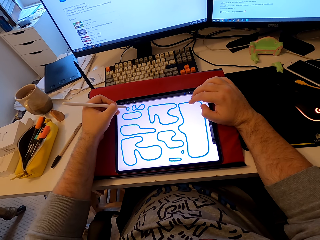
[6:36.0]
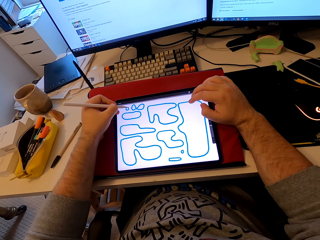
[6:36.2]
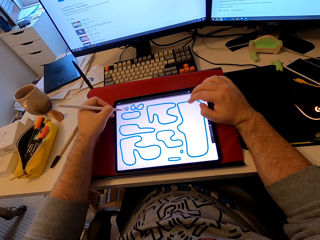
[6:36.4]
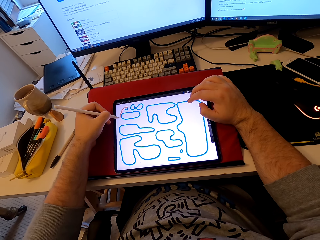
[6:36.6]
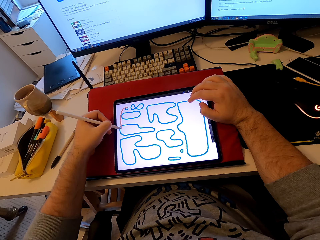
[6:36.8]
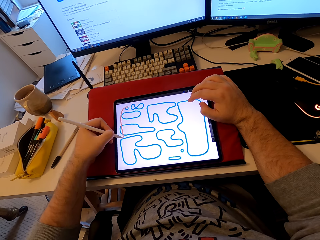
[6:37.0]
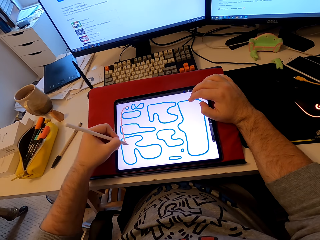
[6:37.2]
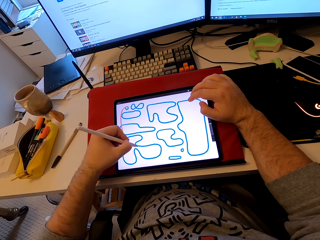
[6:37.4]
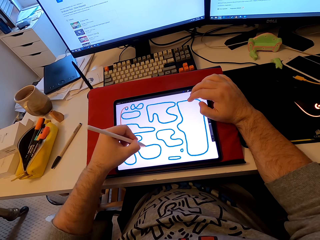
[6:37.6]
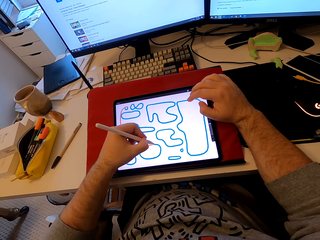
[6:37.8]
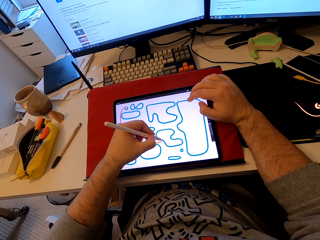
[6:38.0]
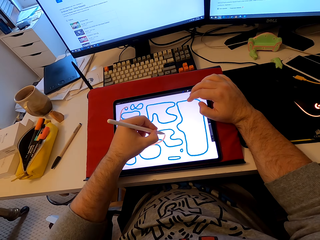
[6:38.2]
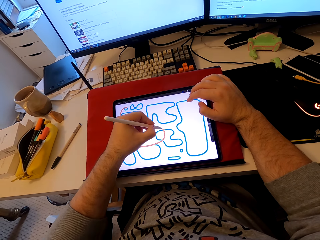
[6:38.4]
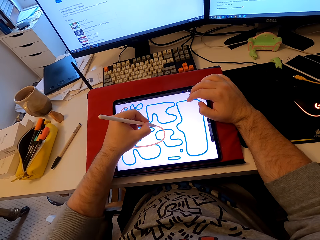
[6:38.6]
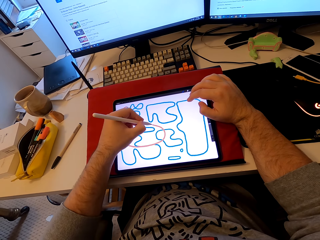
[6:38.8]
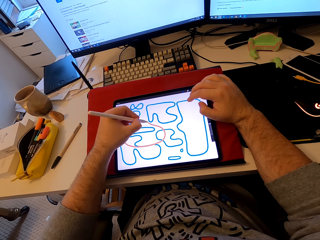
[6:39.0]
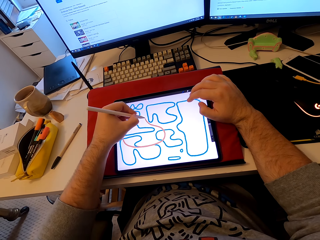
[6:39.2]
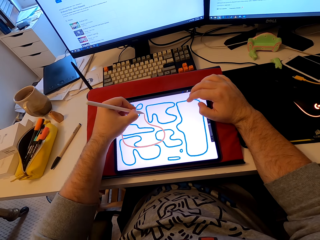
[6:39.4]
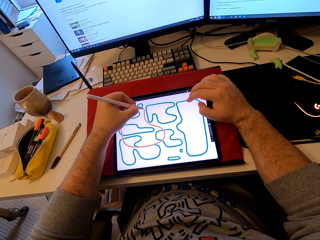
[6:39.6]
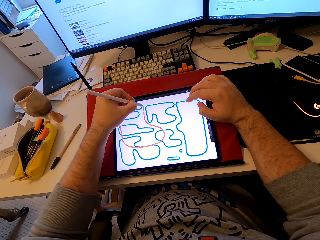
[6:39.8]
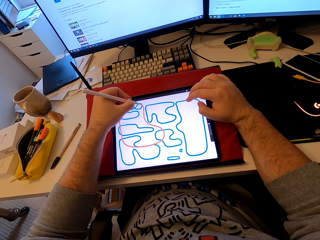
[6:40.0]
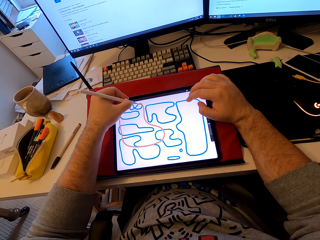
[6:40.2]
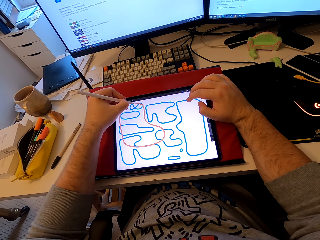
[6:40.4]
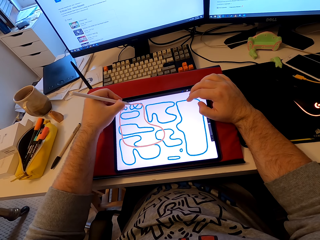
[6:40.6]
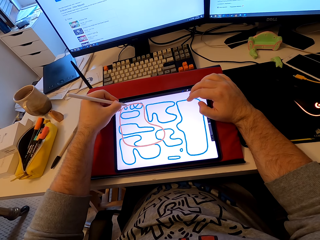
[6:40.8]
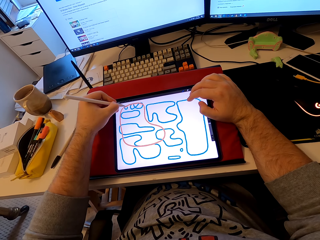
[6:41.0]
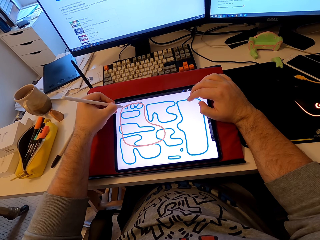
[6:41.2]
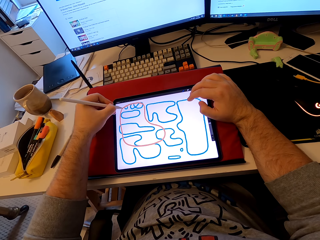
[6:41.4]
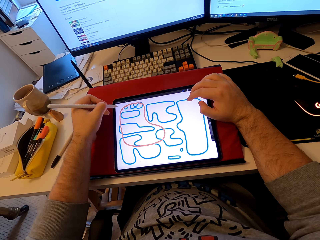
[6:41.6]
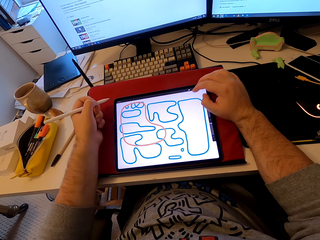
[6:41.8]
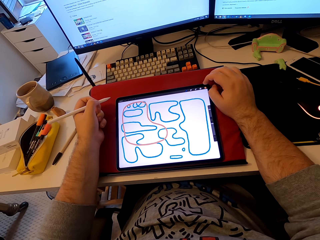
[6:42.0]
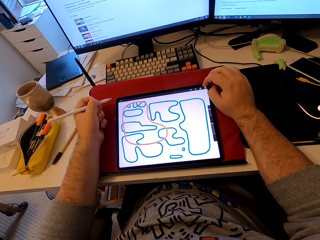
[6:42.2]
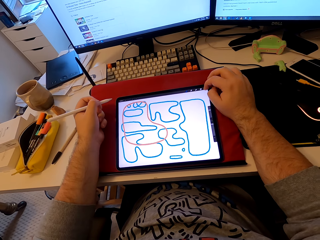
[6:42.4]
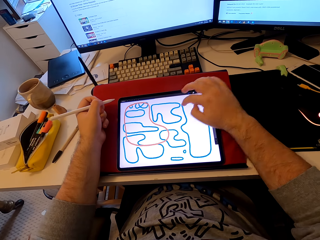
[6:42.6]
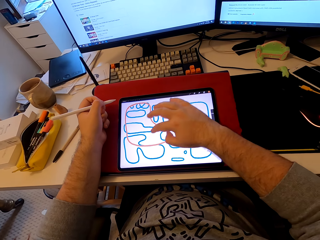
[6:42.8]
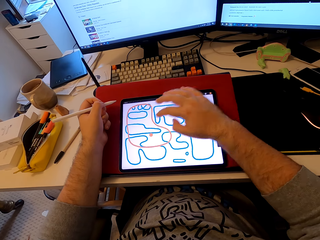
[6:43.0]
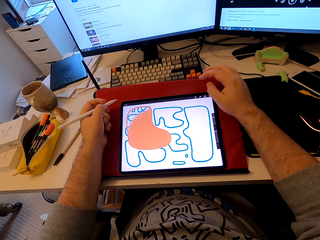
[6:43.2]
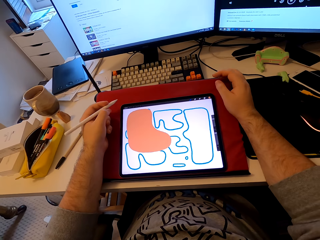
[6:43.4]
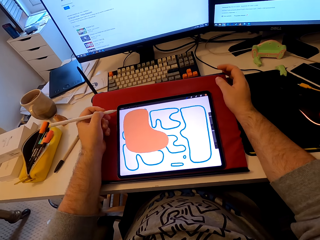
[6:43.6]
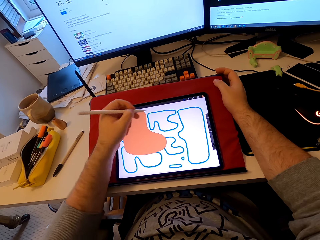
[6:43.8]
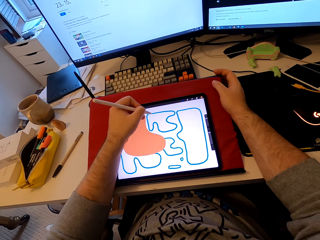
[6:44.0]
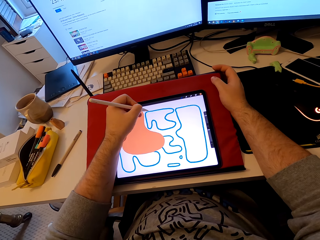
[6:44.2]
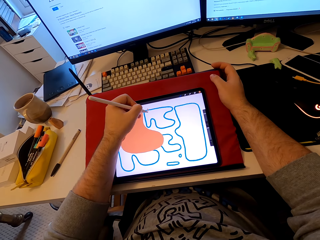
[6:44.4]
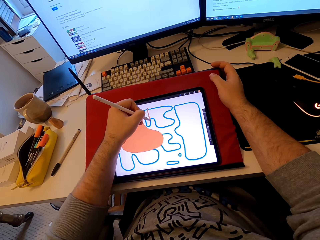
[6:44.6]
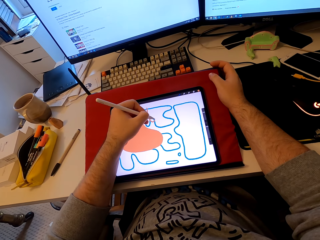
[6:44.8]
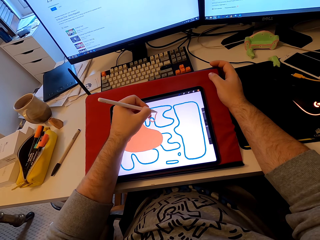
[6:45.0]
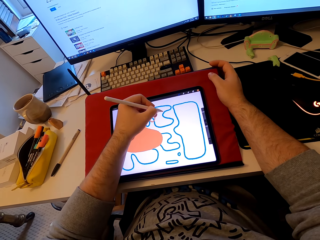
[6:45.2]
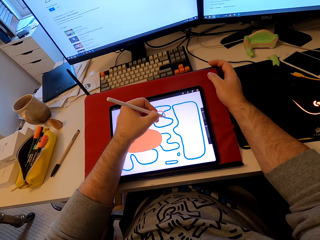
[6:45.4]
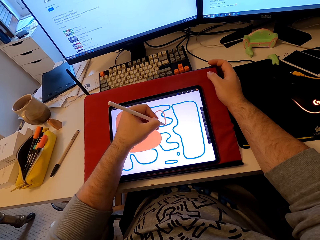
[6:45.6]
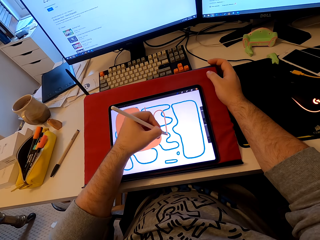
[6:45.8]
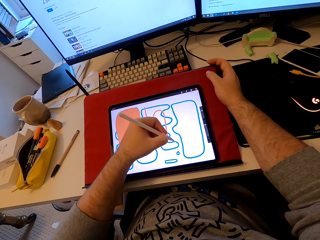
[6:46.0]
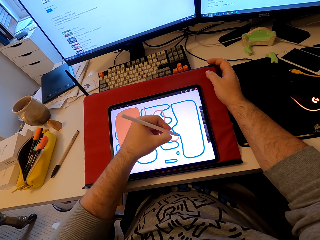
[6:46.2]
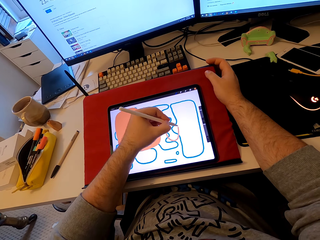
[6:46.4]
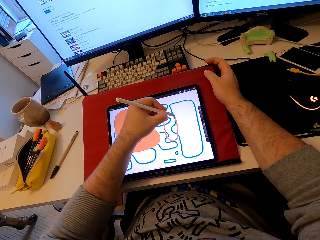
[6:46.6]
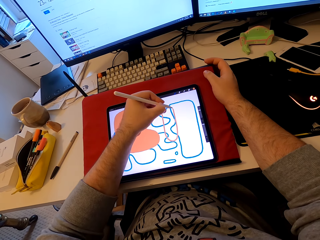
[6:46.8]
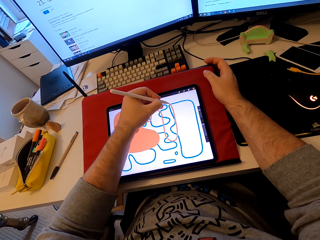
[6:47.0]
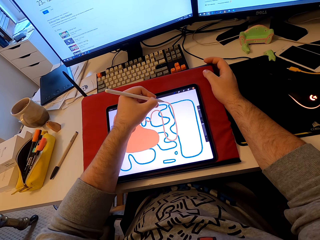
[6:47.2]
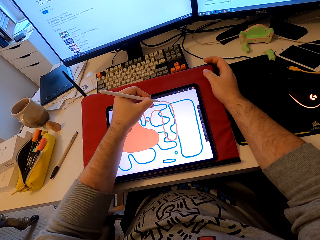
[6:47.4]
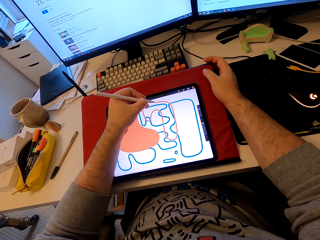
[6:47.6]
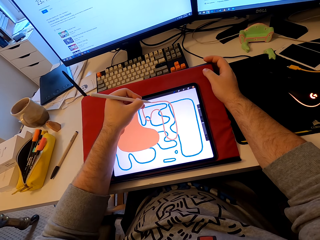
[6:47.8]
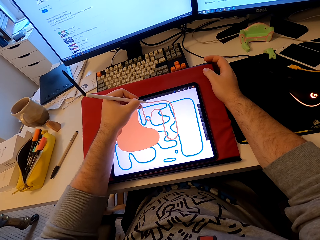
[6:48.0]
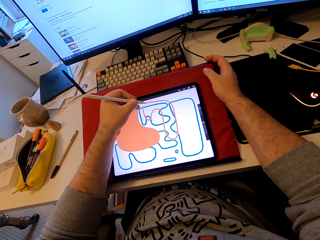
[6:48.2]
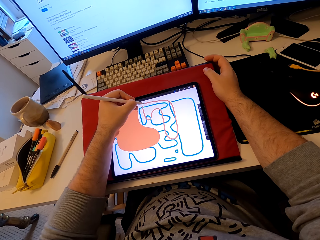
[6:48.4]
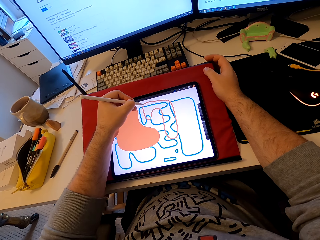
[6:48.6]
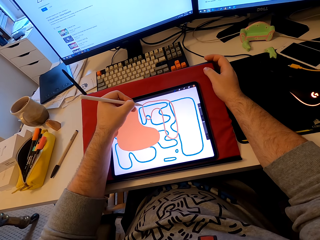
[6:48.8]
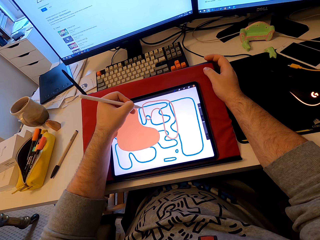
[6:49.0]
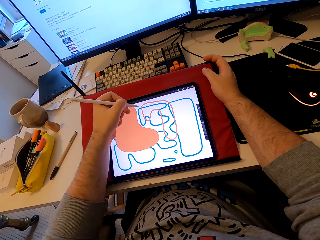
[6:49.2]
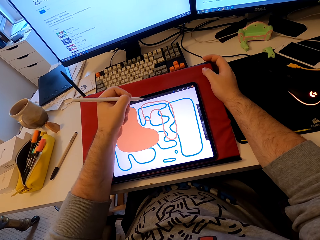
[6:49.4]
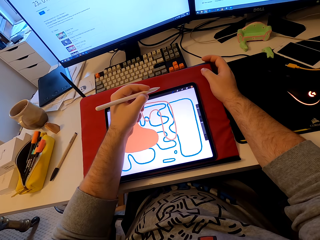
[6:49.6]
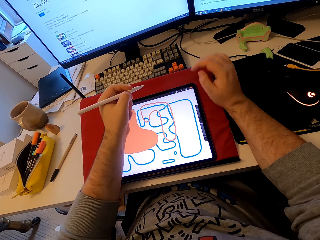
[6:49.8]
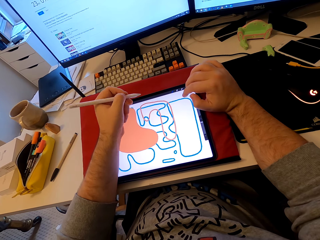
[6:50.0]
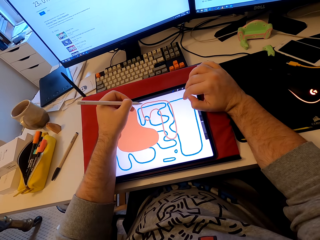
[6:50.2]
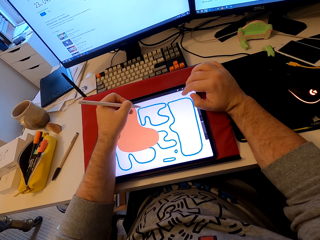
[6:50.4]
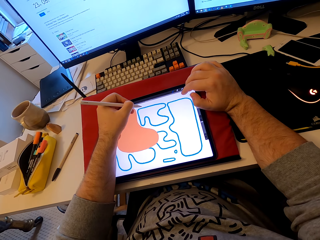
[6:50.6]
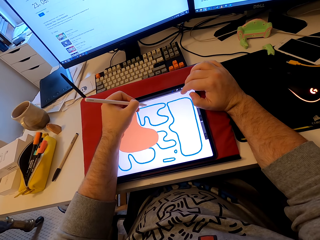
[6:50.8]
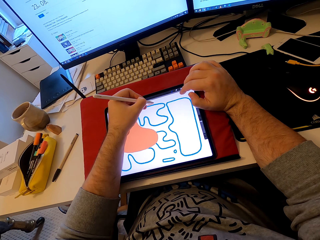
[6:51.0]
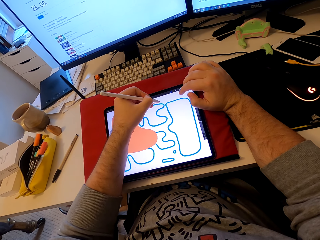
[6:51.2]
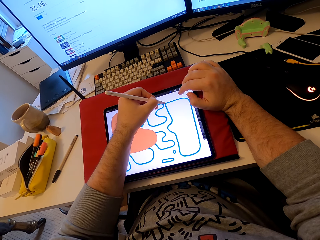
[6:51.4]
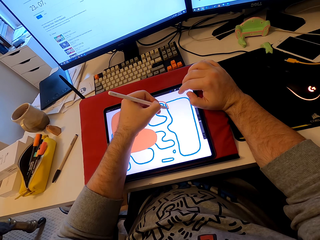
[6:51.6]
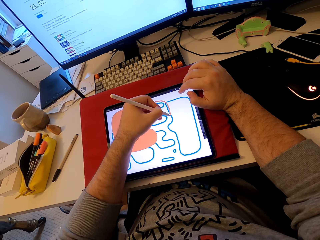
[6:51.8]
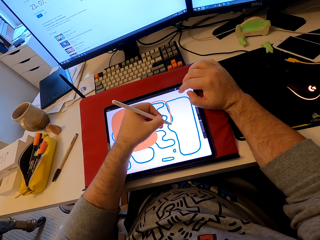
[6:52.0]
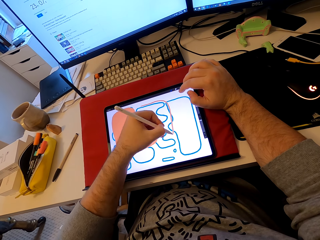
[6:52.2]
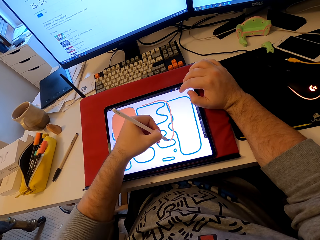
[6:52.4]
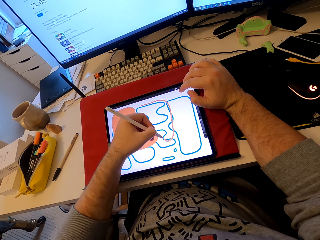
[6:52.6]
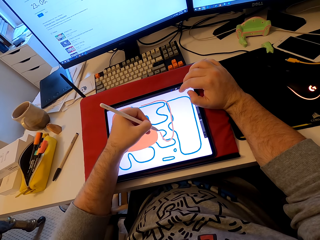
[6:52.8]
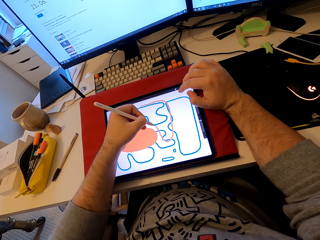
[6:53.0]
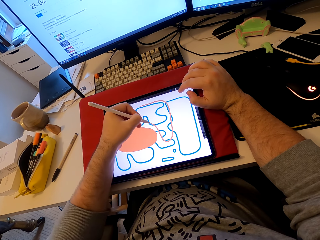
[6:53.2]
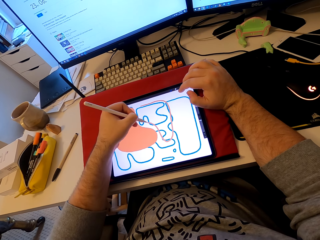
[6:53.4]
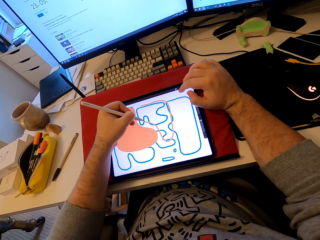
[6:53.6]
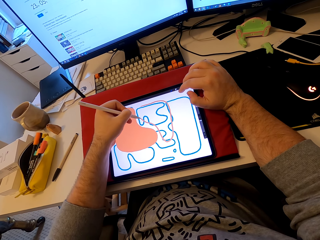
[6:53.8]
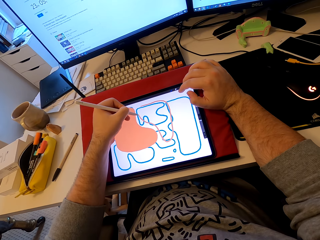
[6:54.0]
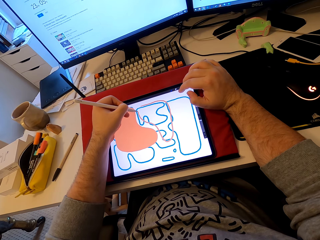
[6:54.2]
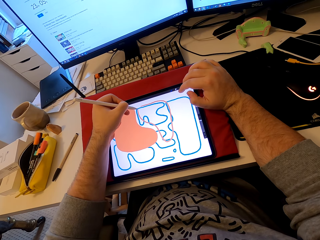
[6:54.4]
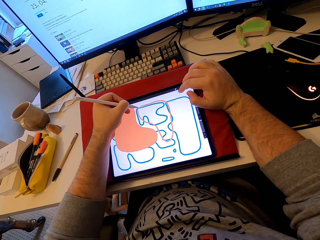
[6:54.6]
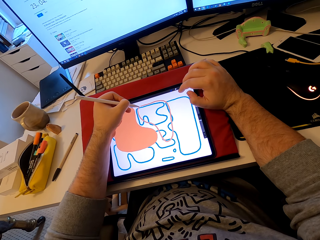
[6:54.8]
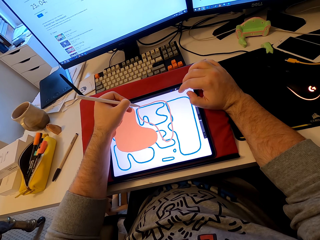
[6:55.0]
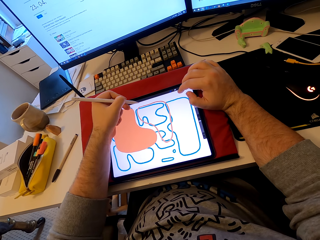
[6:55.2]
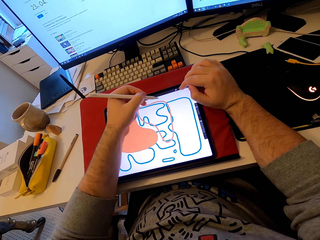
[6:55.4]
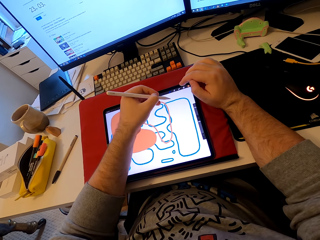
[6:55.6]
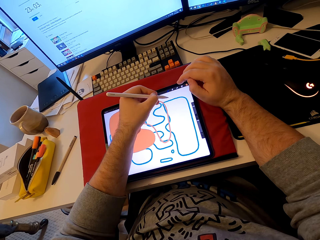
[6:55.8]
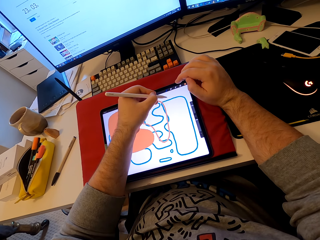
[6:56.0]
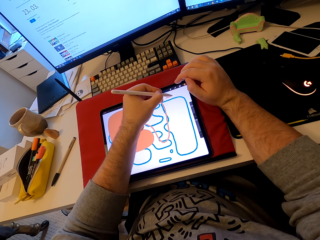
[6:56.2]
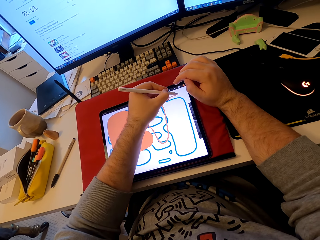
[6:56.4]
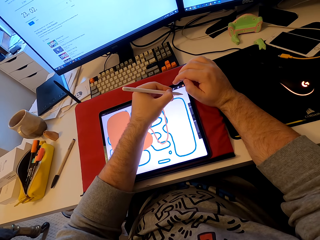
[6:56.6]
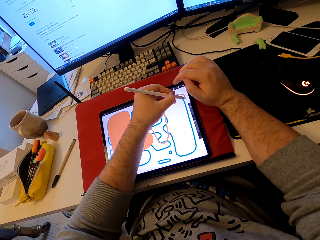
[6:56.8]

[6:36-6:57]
The camera wearer touches the tablet. He scrolls the tablet with his finger. He draws patterns on the tablet with a stylus pen. He touches the tablet with his finger. He draws in the tablet with the stylus pen.
